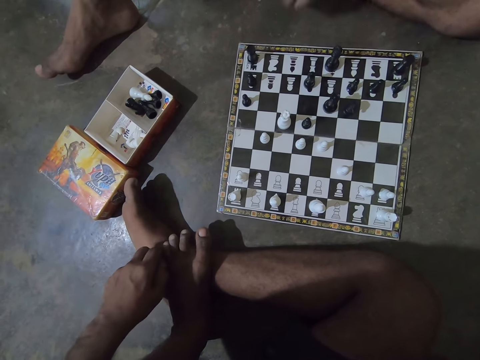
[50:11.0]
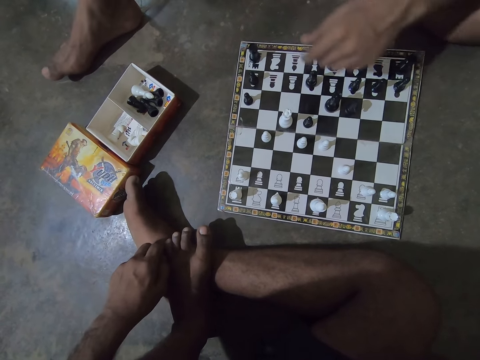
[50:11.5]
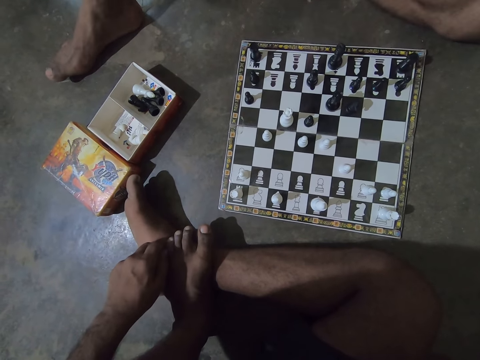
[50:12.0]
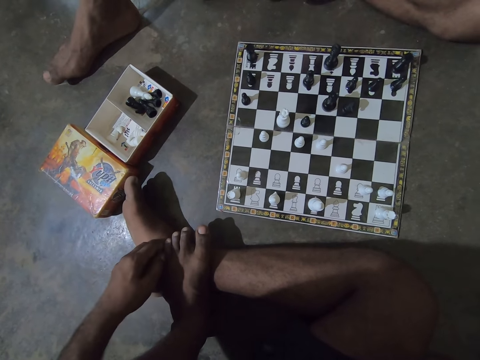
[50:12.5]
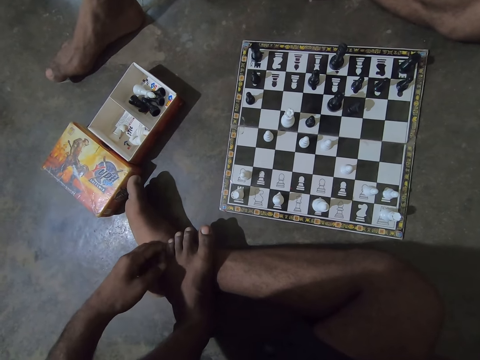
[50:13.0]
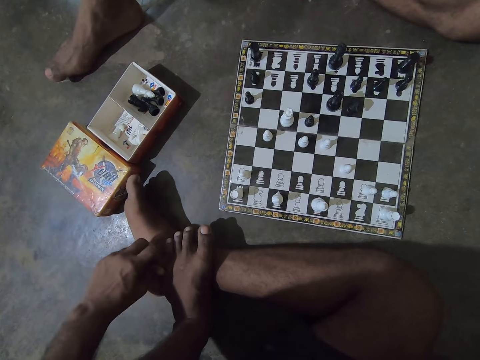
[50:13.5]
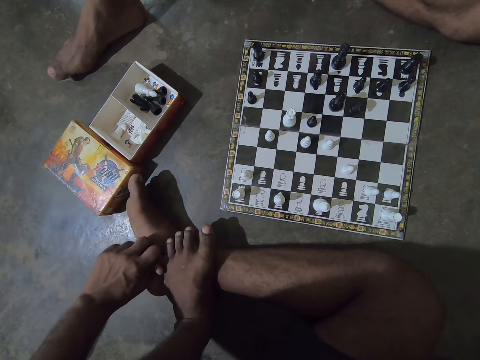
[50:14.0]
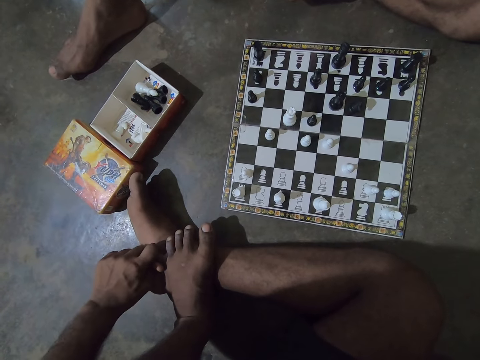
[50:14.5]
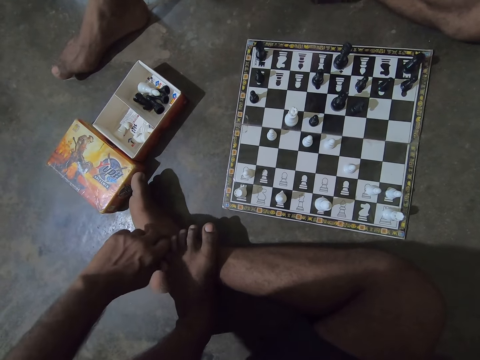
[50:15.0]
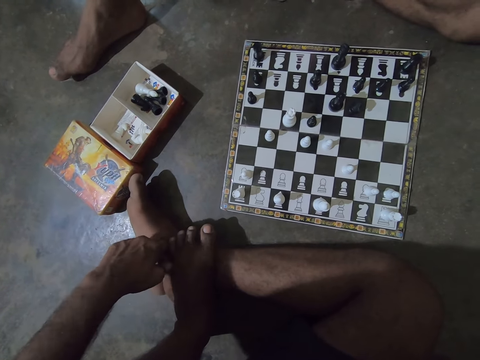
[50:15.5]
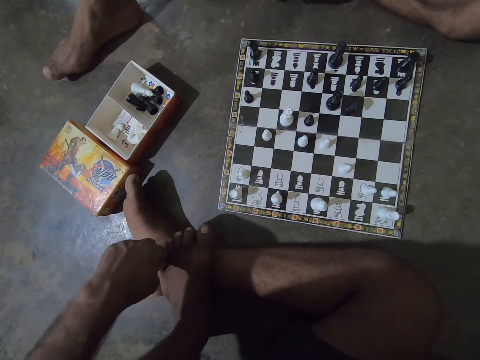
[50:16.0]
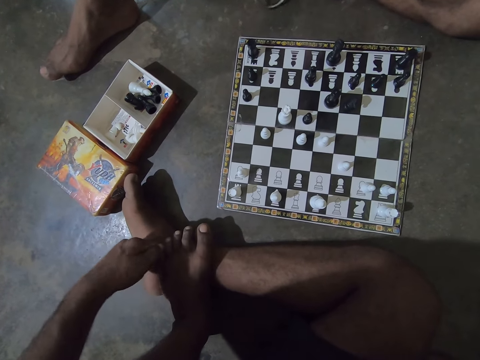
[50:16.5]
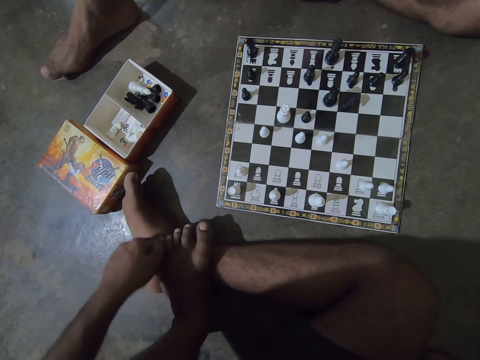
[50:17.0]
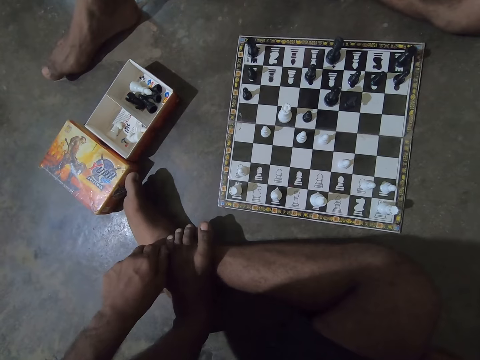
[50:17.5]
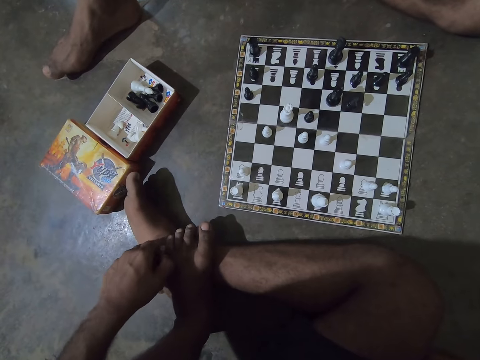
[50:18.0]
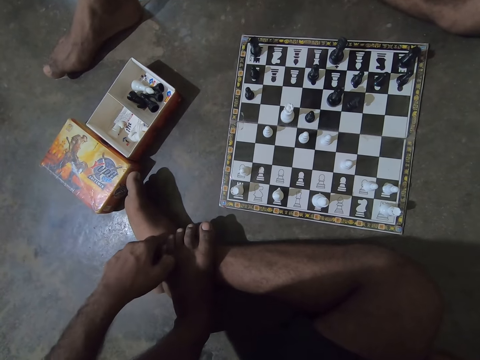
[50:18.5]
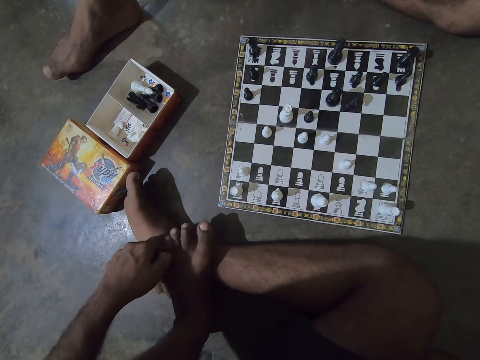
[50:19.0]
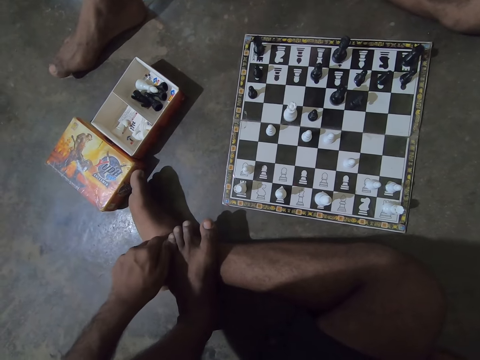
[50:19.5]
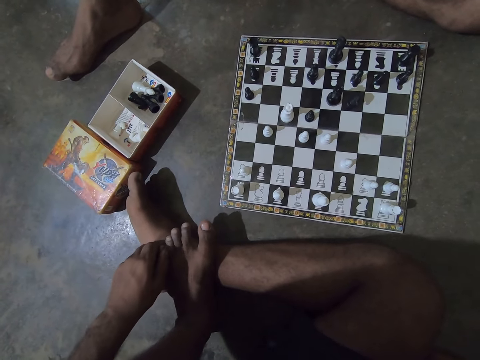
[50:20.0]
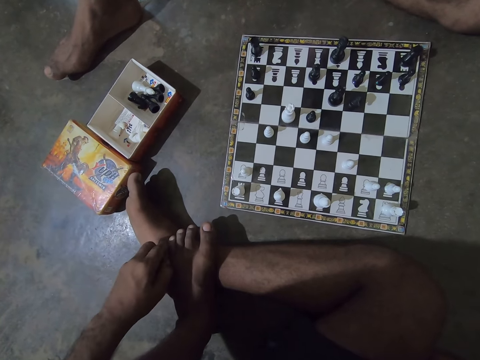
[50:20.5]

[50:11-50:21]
A man moves his left hand over the chess board. The man plays with a ring on the floor.

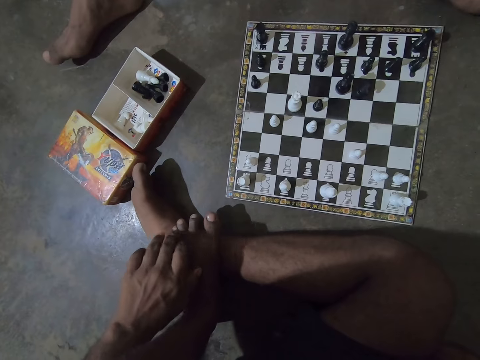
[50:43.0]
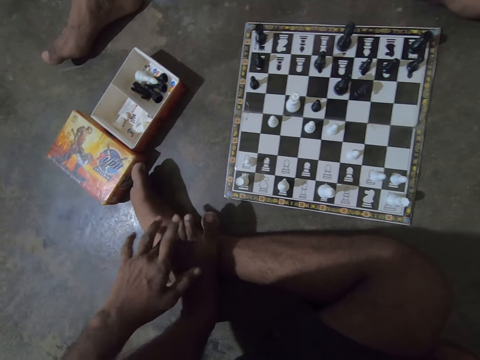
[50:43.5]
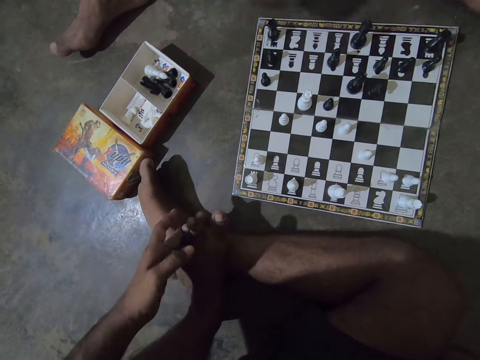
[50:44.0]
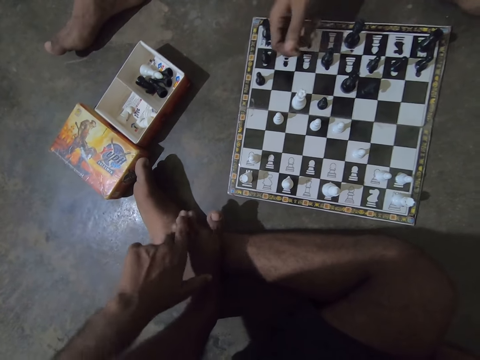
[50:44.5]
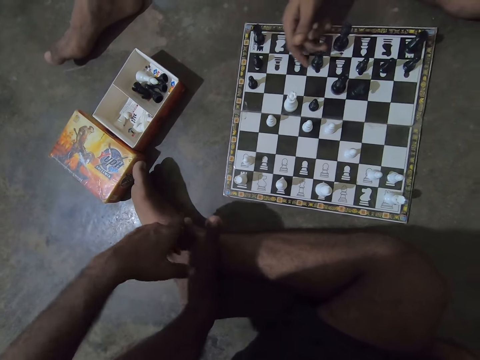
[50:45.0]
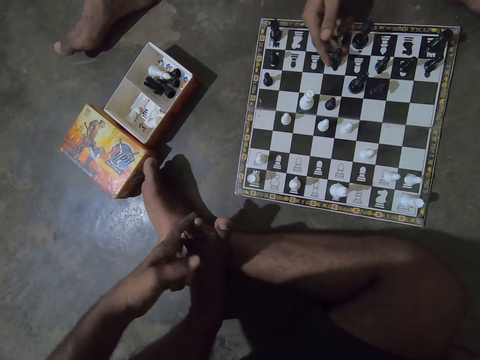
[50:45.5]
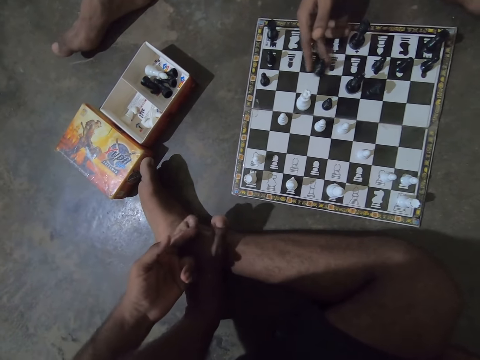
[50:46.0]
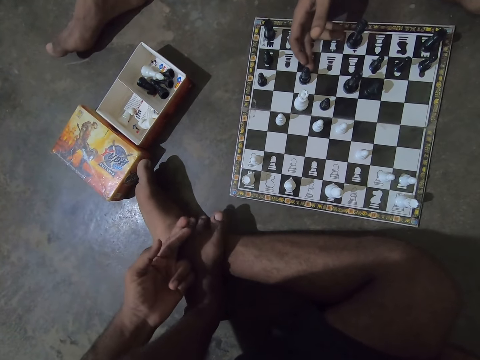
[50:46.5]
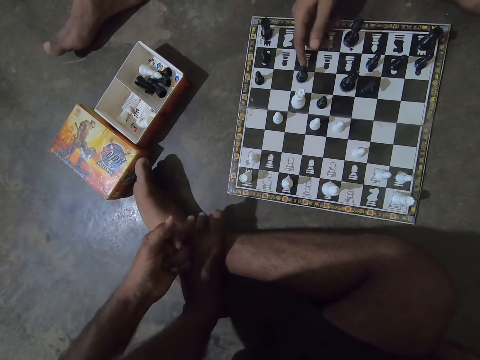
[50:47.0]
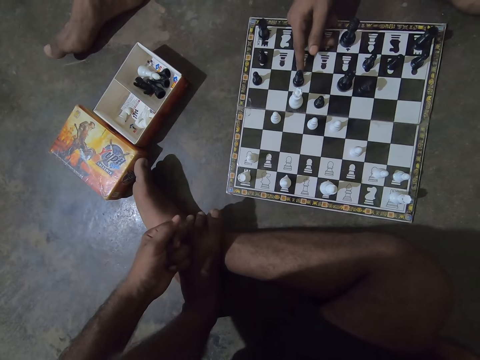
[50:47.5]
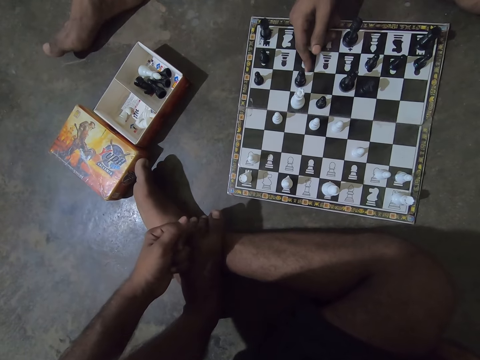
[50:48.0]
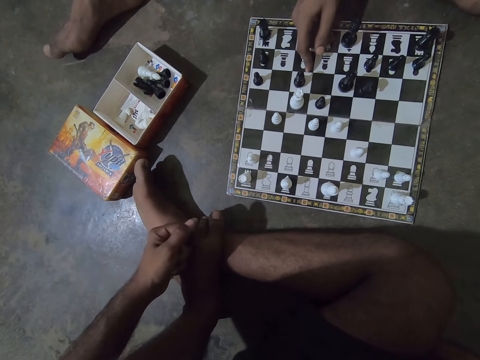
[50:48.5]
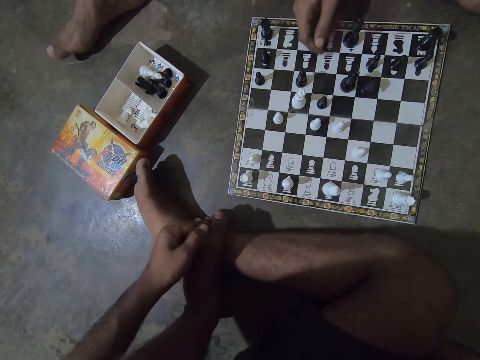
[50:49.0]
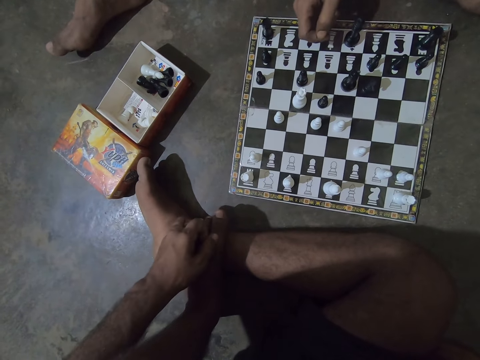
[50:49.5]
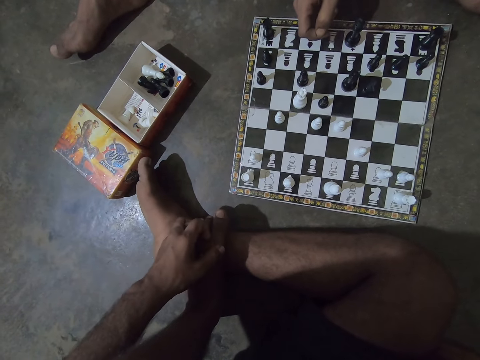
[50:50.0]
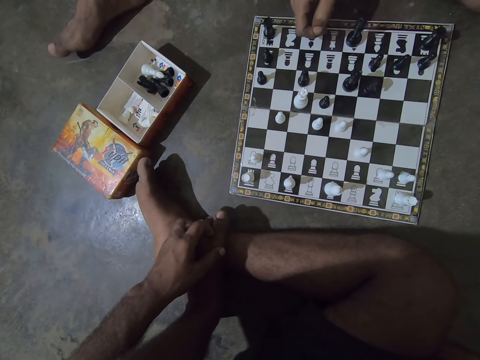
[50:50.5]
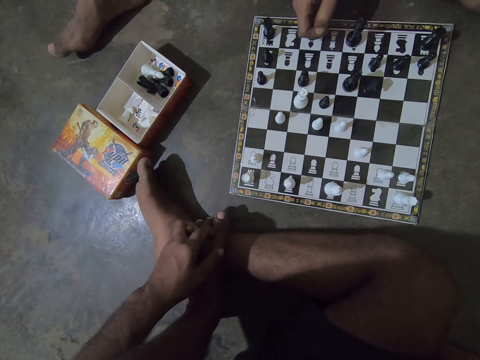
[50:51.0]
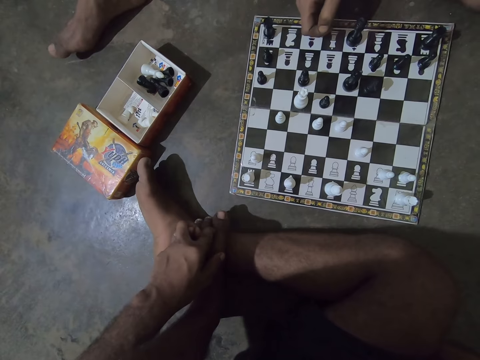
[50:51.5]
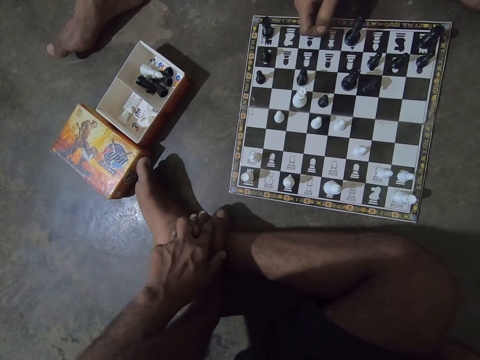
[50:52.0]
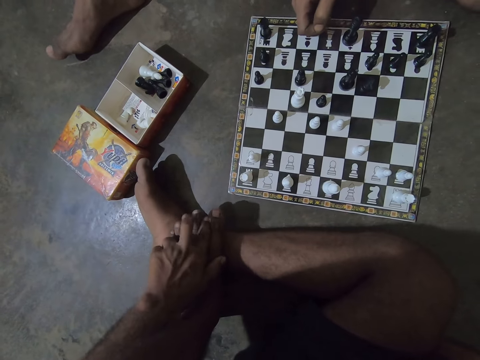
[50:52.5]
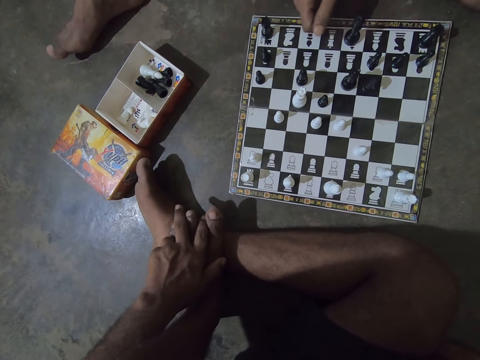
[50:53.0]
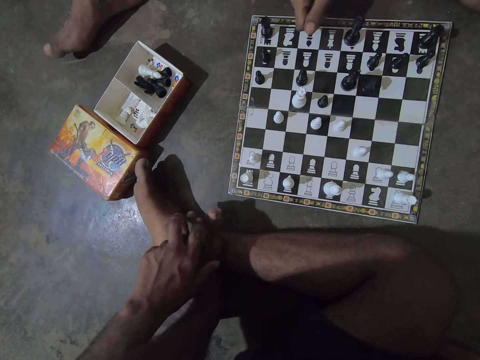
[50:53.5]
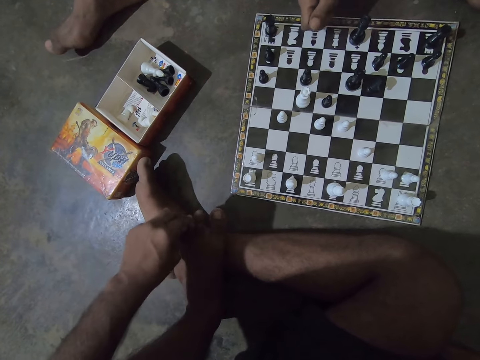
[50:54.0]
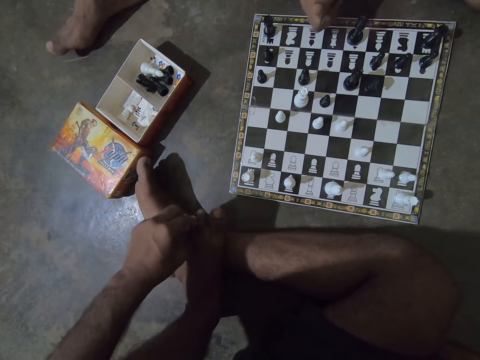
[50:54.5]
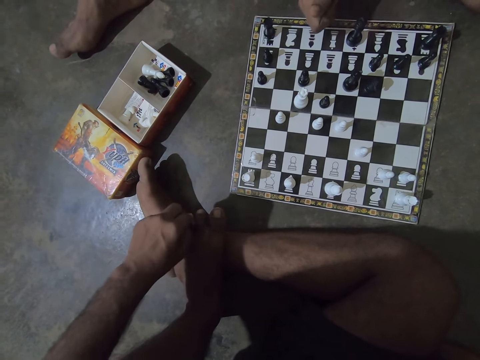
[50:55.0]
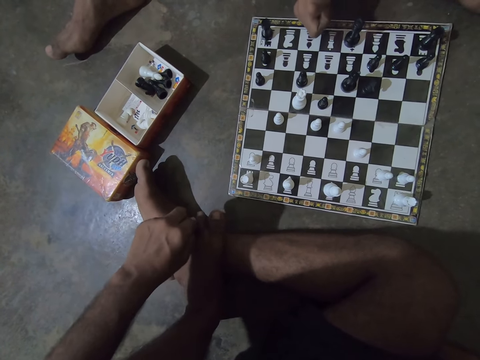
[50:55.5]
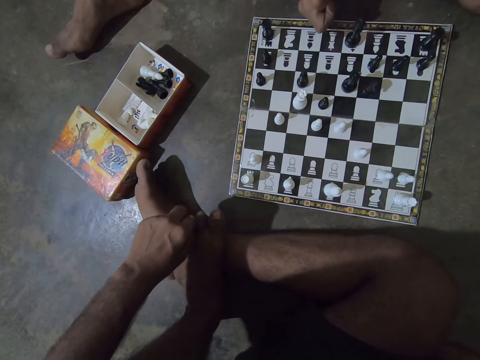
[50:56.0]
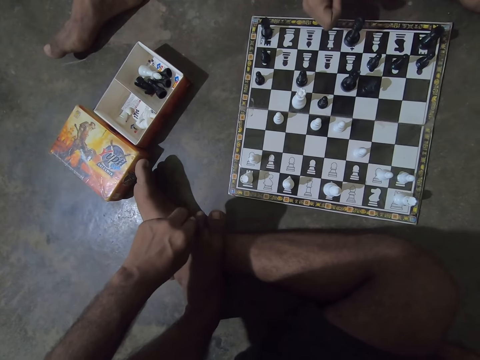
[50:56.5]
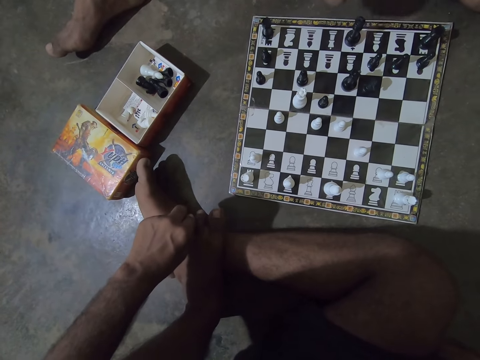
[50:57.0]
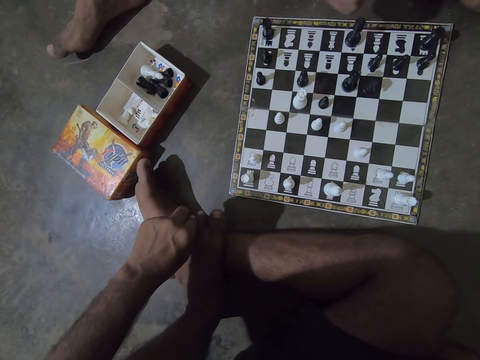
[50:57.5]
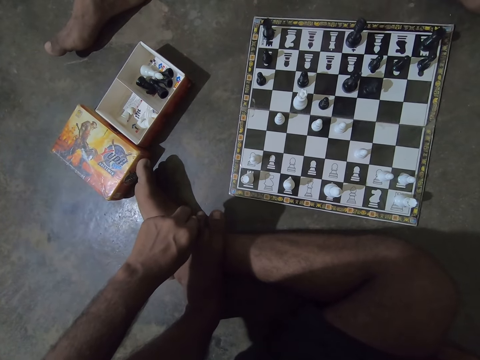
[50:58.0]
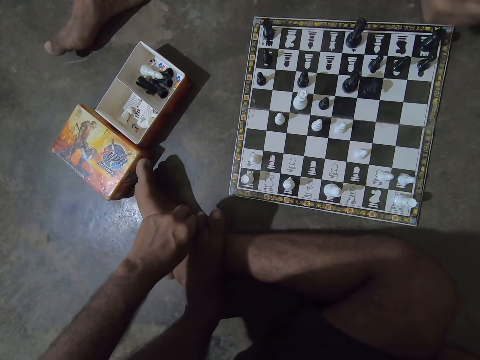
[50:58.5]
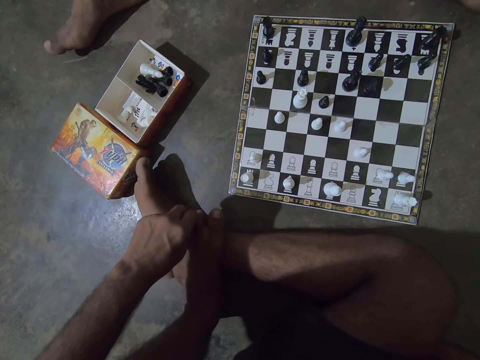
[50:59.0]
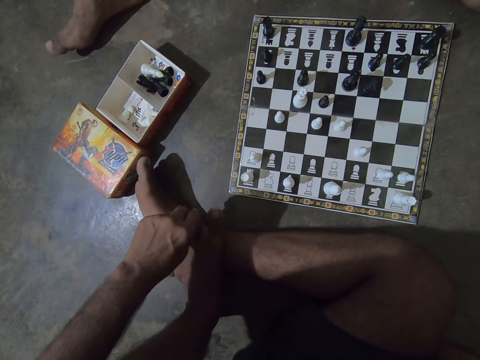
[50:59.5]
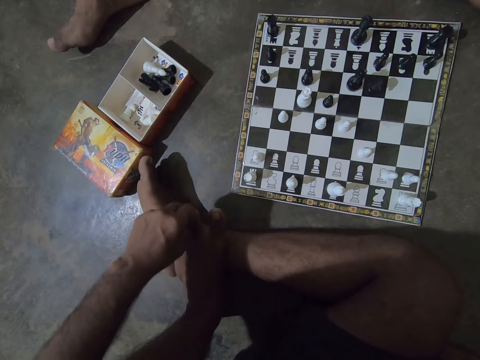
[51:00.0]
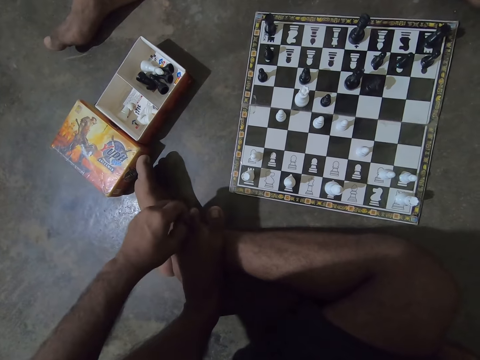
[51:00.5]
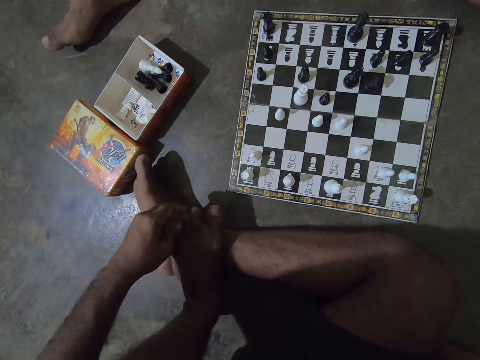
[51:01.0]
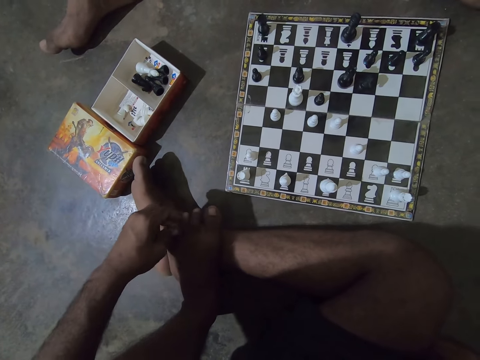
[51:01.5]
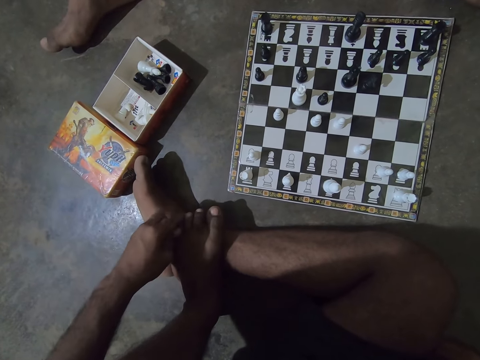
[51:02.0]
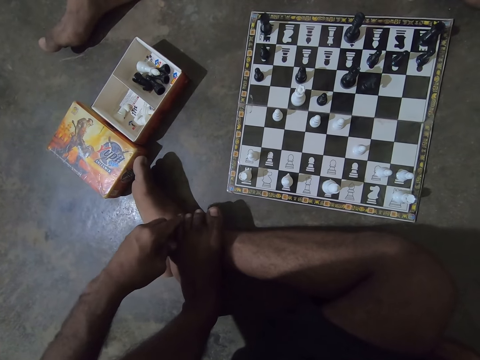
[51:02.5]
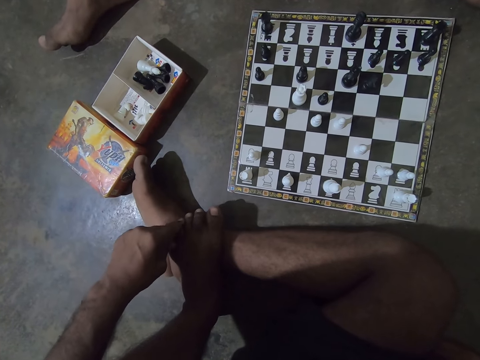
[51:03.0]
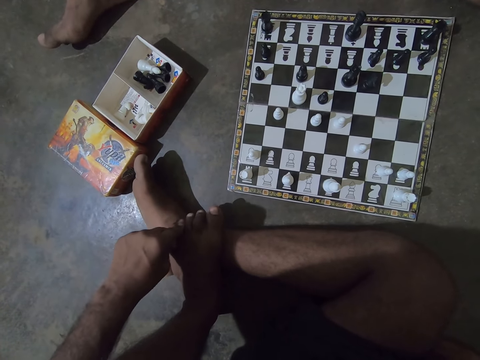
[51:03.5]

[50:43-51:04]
A man moves a black chess piece on the chess board. The man moves his thumb.
